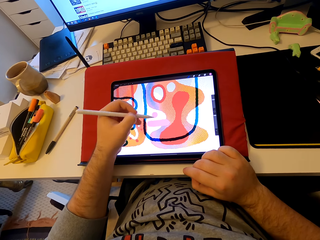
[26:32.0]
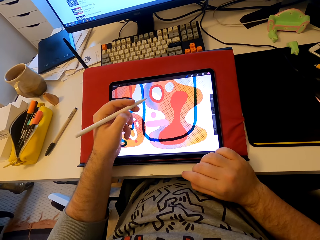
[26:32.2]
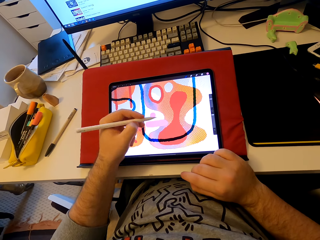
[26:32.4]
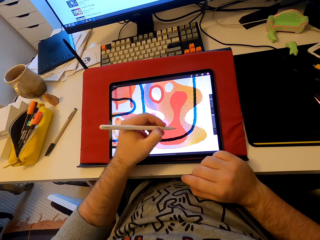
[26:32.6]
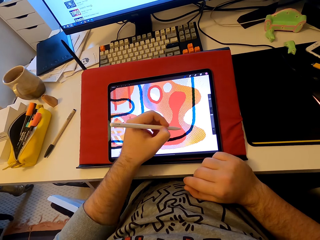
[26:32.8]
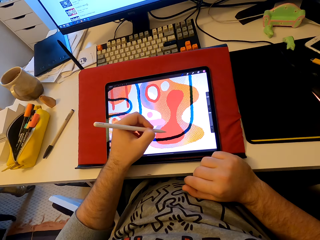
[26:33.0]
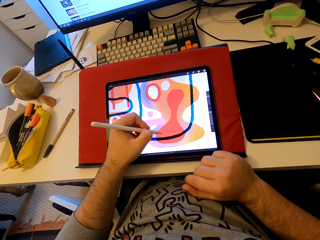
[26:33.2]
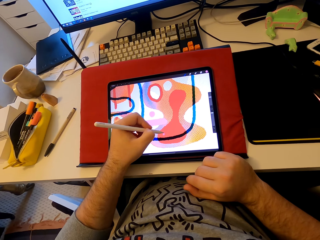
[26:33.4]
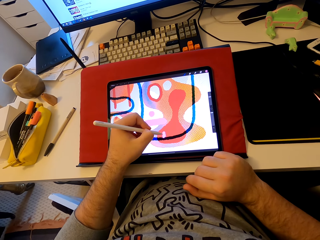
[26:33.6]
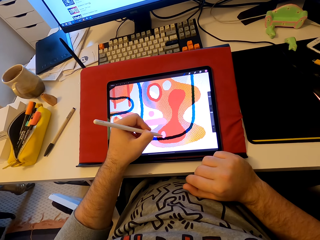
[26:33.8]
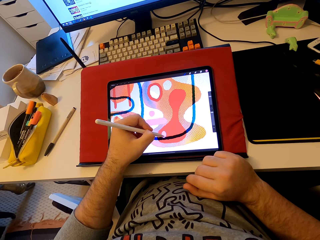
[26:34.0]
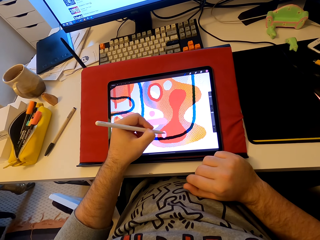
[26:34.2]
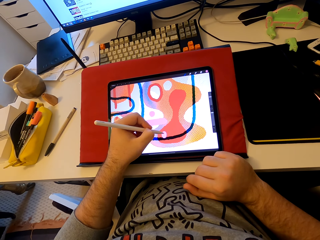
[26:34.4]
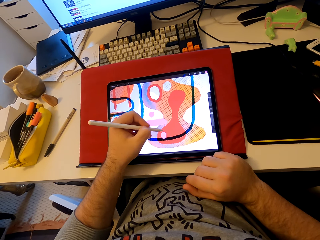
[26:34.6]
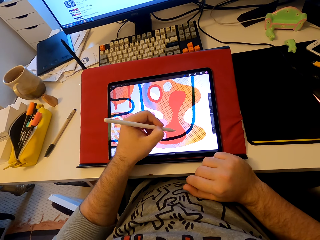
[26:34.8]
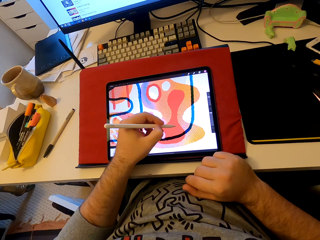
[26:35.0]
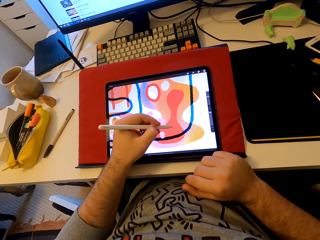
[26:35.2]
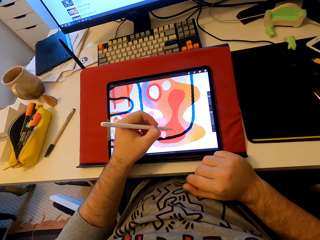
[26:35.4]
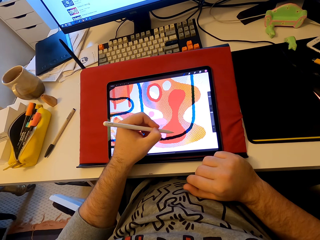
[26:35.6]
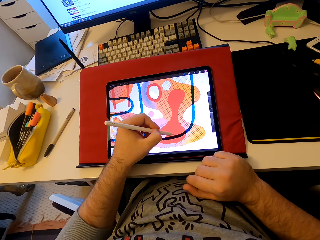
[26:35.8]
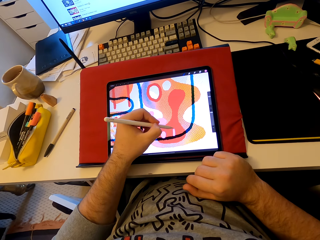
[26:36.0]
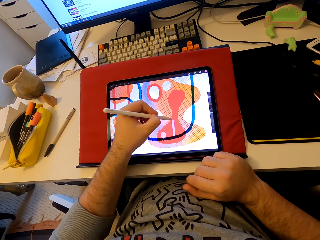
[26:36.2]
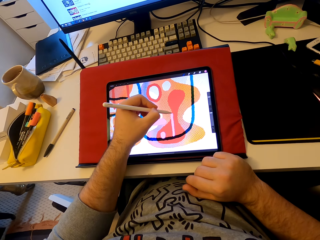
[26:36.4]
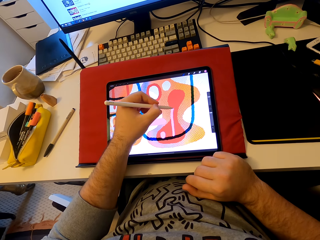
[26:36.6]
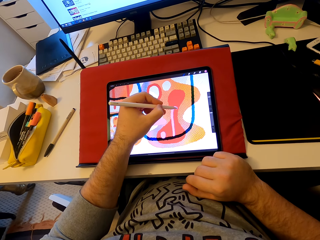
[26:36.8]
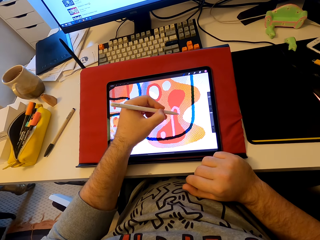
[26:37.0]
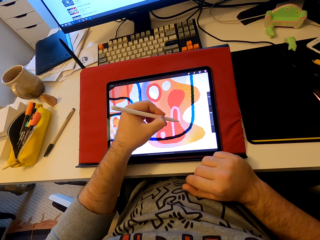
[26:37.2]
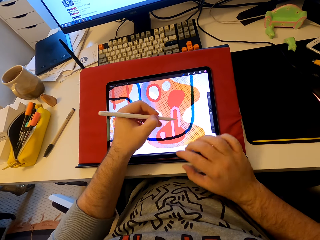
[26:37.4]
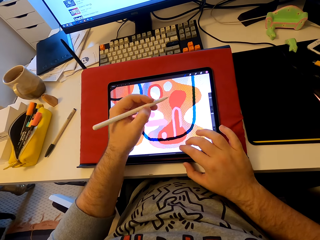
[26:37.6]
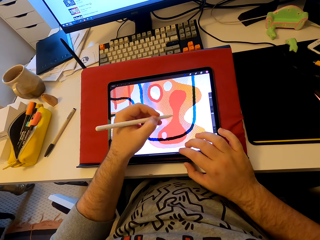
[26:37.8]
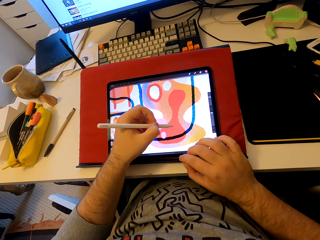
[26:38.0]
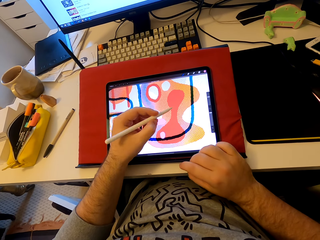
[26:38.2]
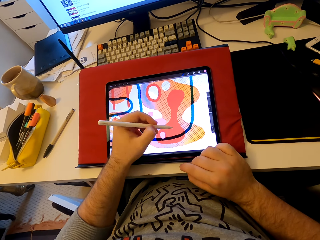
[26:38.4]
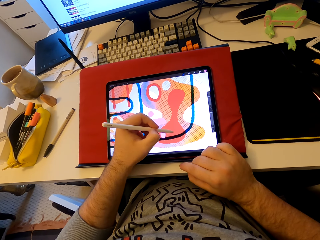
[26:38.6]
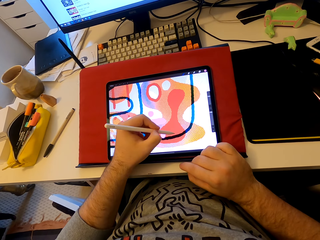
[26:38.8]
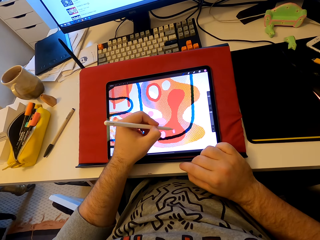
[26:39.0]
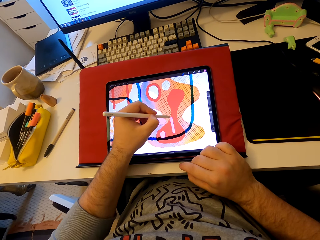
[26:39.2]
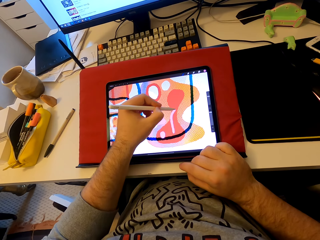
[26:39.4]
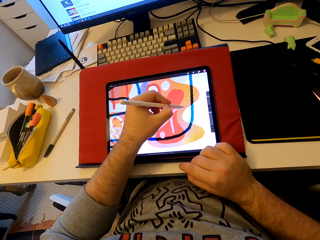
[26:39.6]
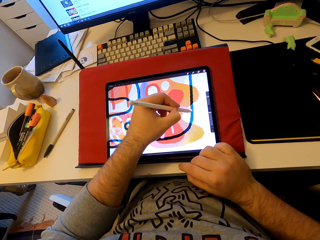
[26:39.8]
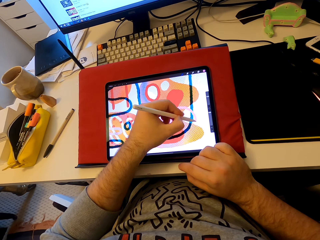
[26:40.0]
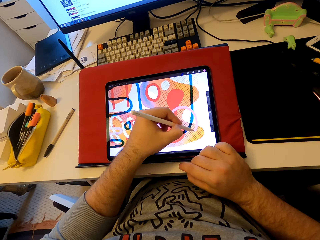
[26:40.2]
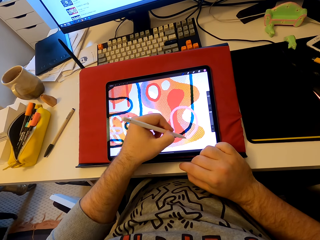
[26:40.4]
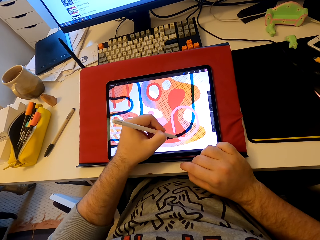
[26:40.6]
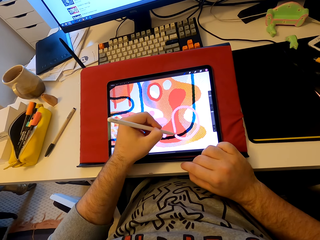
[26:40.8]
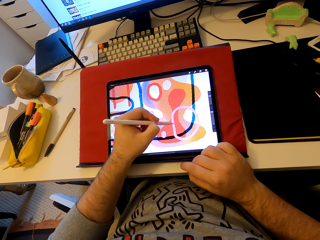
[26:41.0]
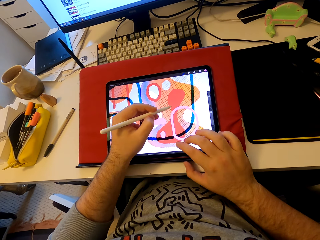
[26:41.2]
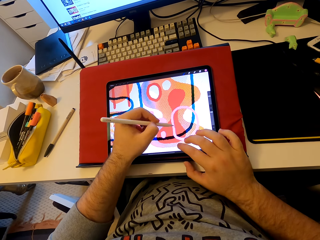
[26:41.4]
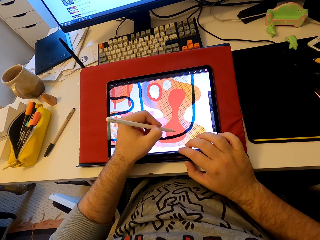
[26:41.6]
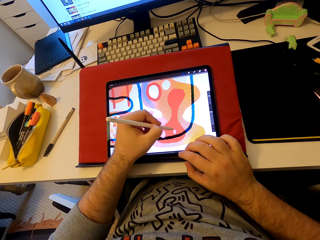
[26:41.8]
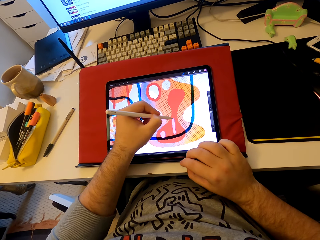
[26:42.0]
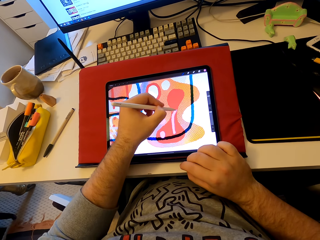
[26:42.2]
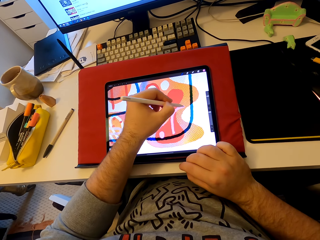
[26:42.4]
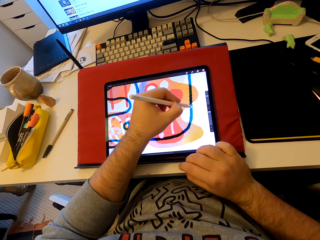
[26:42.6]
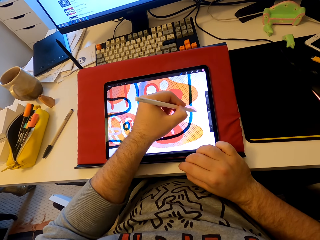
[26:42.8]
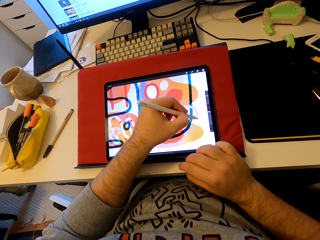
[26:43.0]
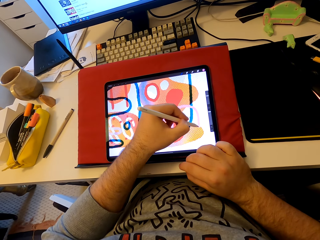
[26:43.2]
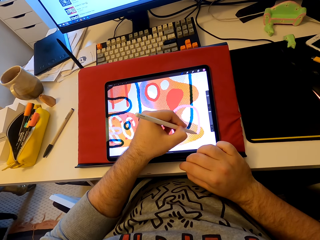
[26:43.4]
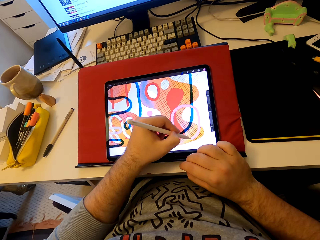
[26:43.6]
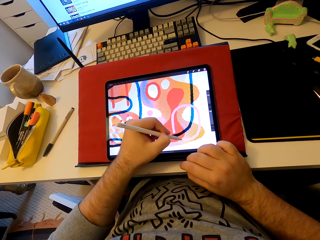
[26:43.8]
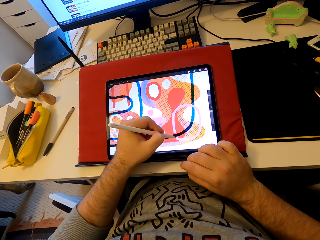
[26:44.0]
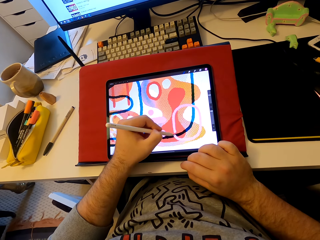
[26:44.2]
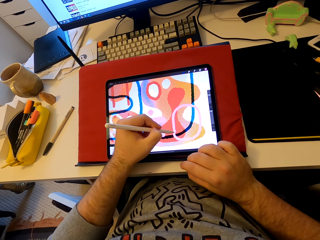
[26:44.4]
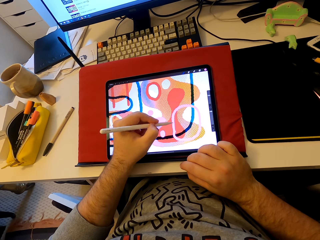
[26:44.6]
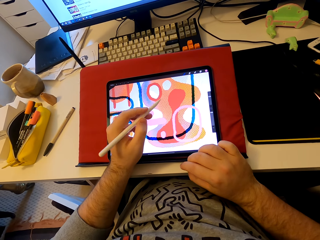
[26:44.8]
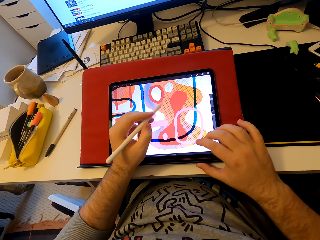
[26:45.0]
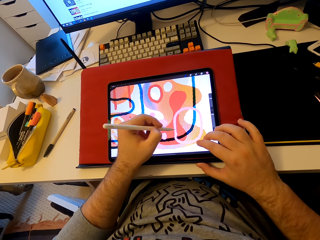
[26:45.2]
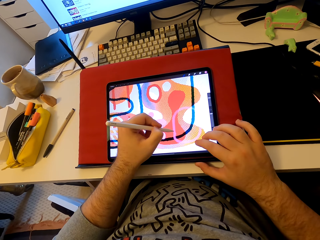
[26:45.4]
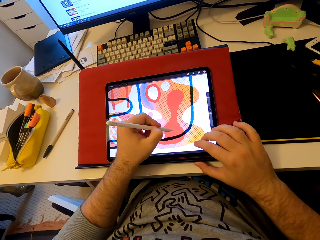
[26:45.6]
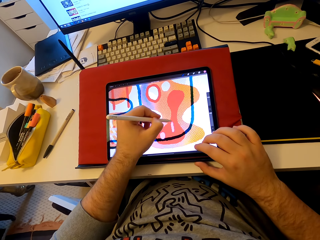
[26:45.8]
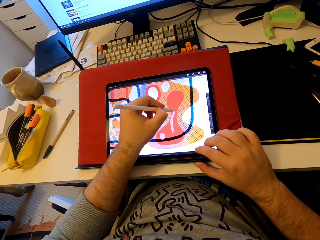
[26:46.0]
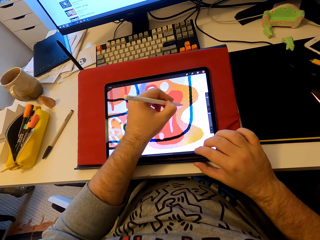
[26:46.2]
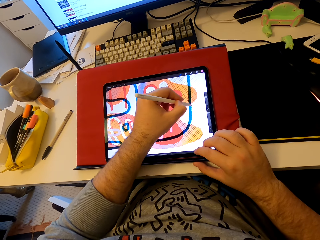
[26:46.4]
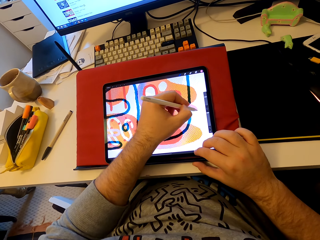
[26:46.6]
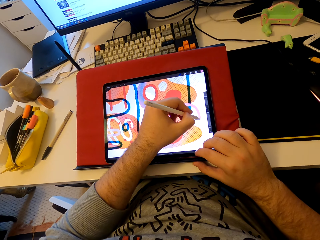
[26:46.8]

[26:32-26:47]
The camera wearer operates a tablet. They draw a pattern on the tablet. They operate the tablet. They rub the picture in the tablet. They draw a pattern on the tablet. They operate the tablet. They draw a pattern on the tablet.

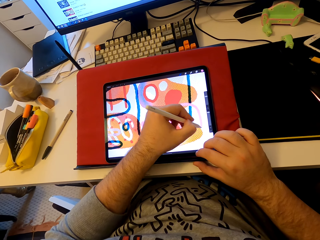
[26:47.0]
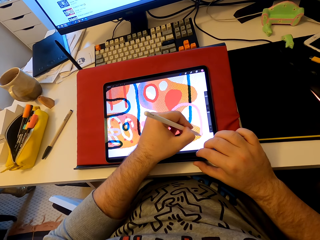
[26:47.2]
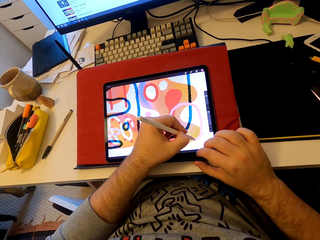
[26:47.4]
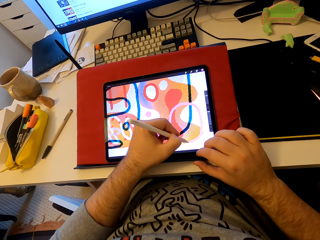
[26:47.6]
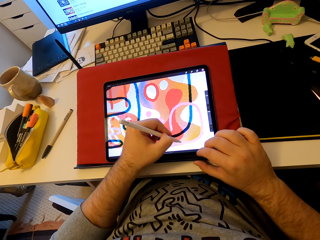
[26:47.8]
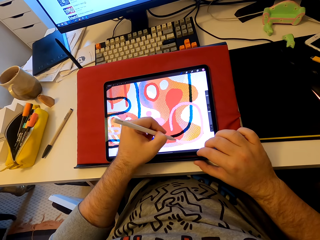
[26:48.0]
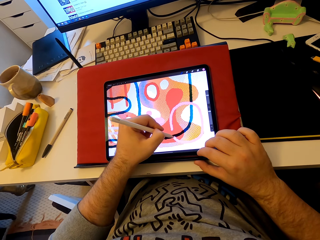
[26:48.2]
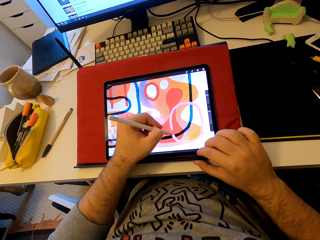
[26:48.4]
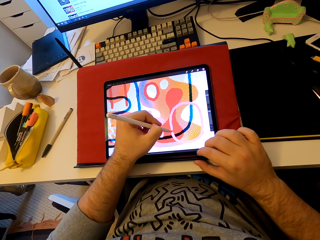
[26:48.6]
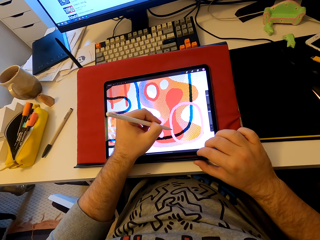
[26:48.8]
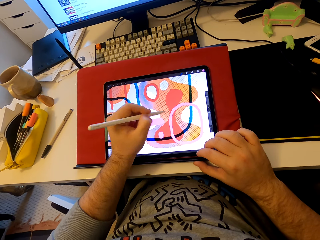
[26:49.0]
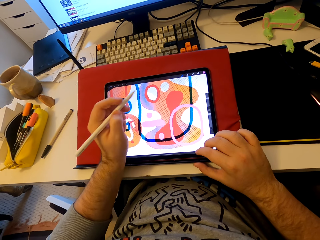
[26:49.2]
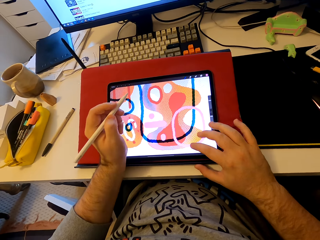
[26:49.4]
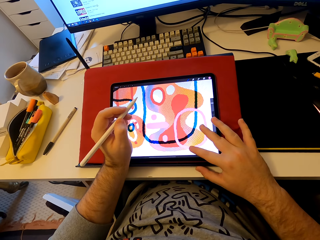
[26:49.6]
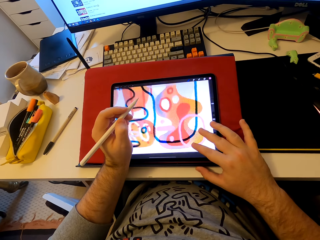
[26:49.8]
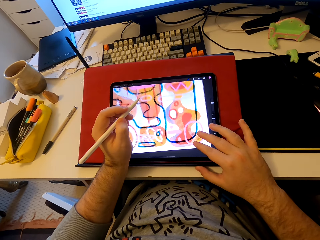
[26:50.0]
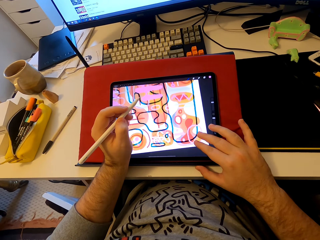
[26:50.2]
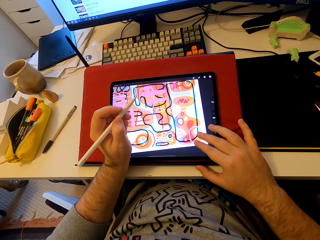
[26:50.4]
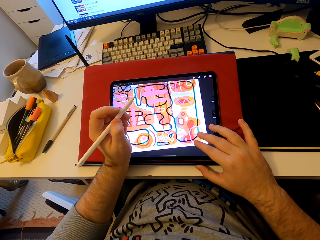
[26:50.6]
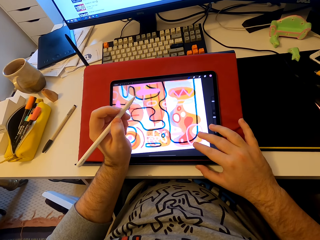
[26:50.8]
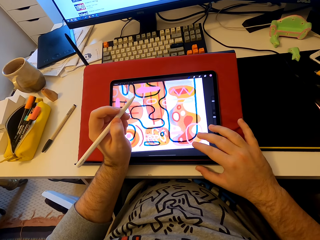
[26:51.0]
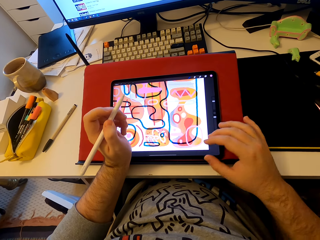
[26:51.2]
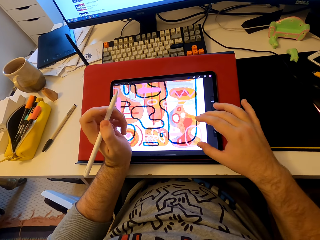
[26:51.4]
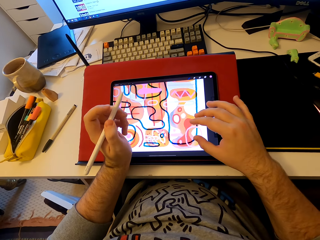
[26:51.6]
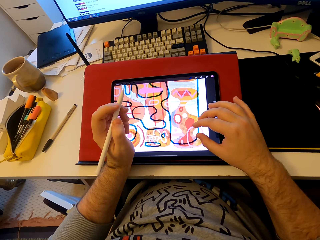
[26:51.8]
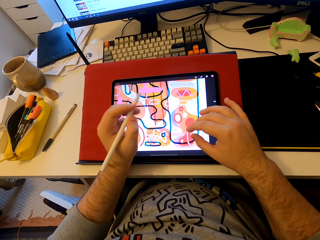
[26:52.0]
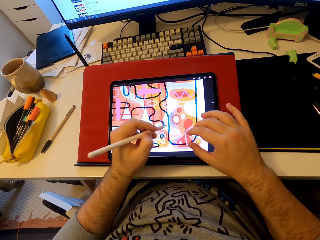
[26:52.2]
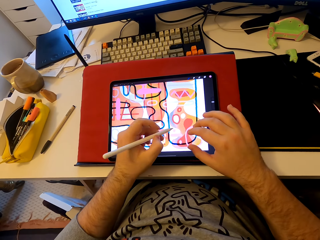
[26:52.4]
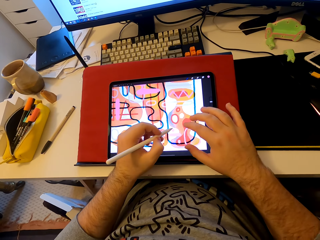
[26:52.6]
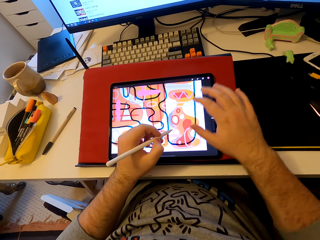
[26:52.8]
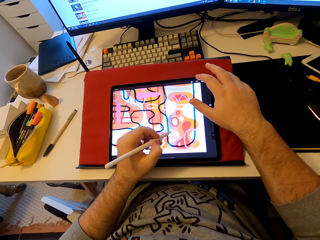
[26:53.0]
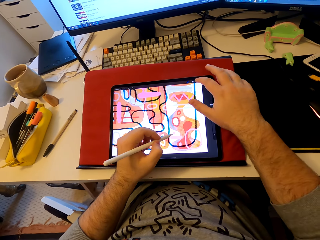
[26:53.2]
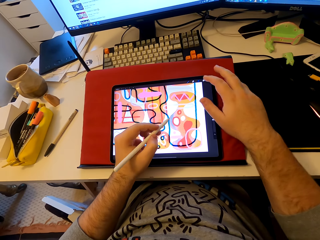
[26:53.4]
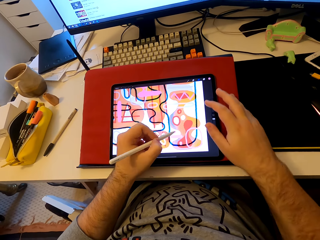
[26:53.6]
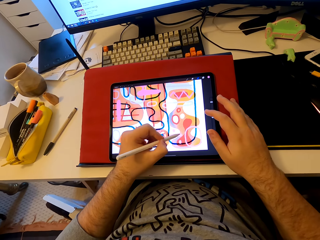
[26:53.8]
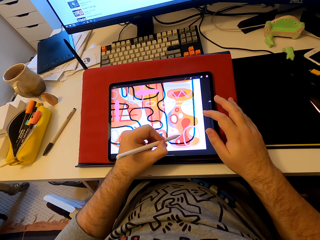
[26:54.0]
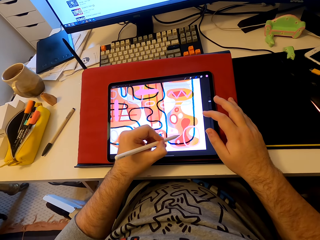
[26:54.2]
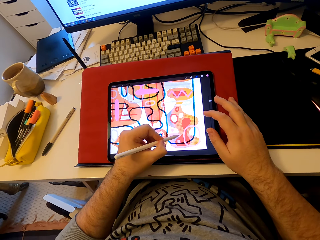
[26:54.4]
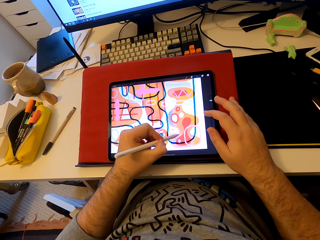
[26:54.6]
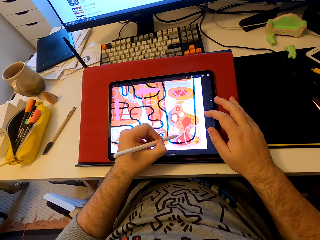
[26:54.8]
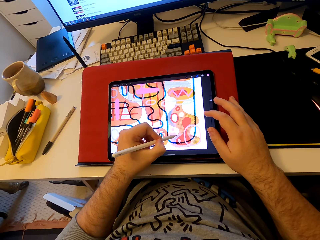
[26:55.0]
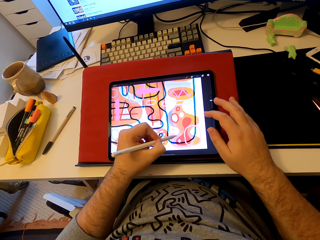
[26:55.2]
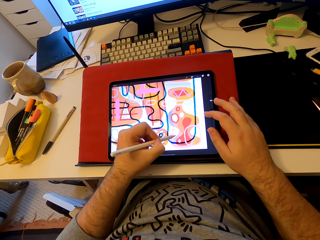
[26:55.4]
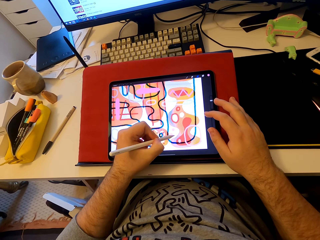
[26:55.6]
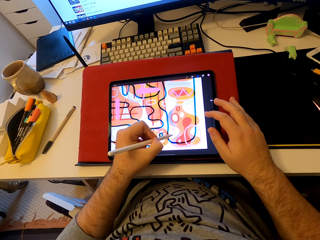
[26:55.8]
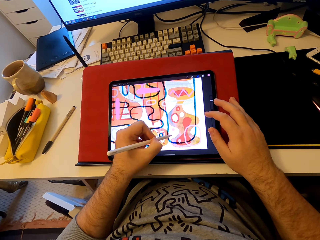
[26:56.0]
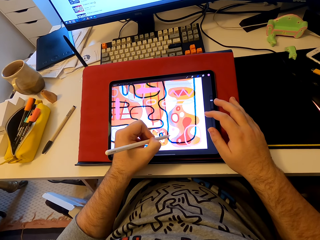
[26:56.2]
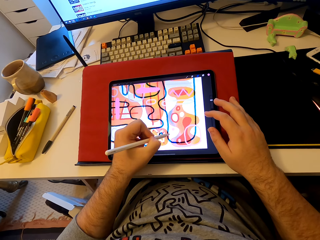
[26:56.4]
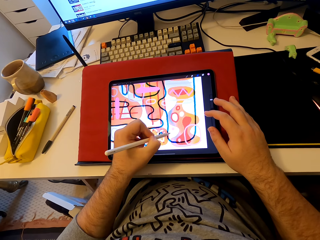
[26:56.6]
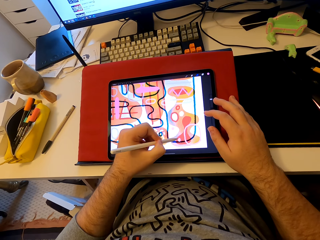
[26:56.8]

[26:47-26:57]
The camera wearer operates a tablet. They enlarge the picture in the tablet. They touch the tablet. They draw a pattern on the tablet.
